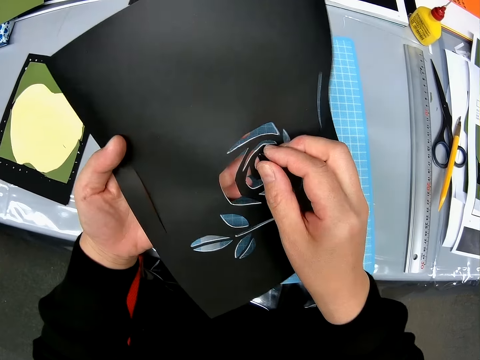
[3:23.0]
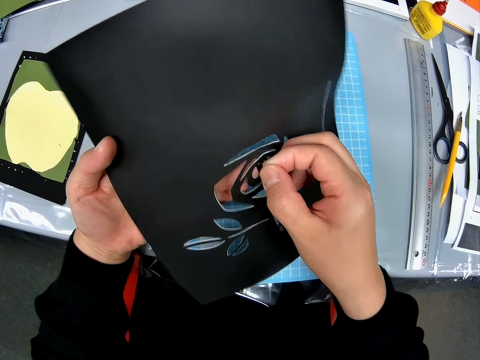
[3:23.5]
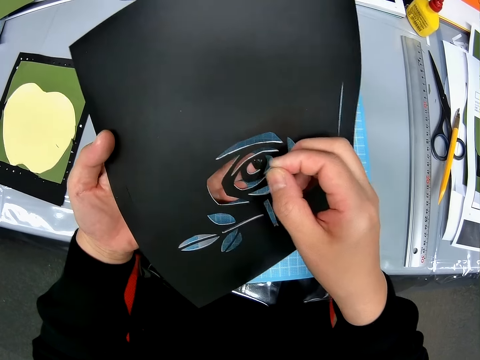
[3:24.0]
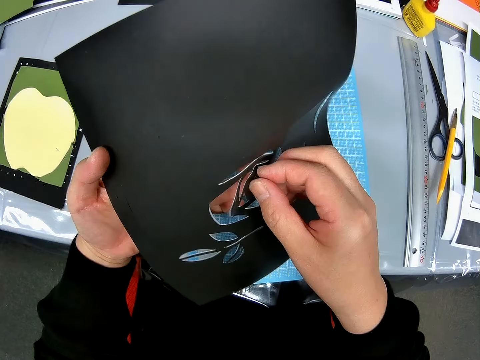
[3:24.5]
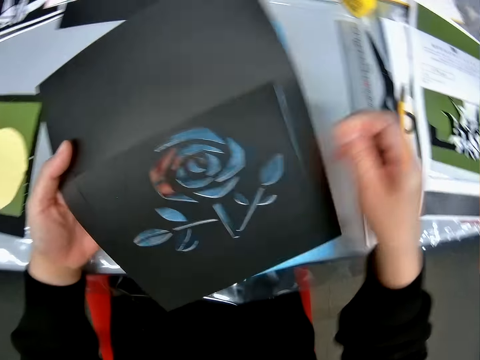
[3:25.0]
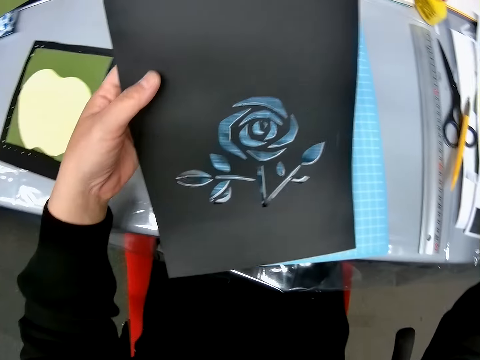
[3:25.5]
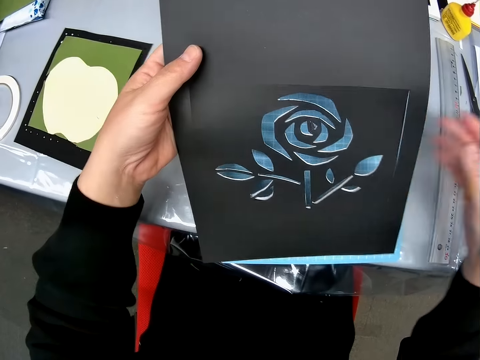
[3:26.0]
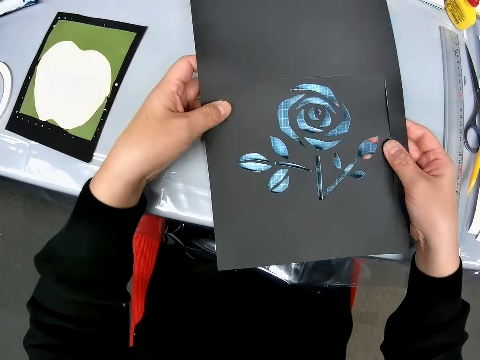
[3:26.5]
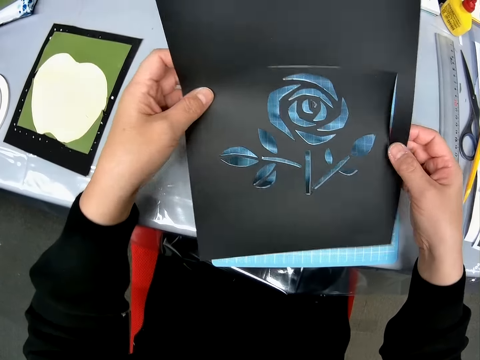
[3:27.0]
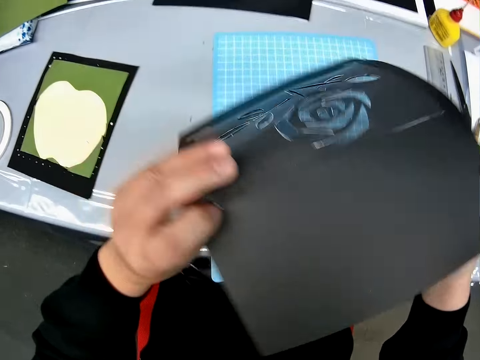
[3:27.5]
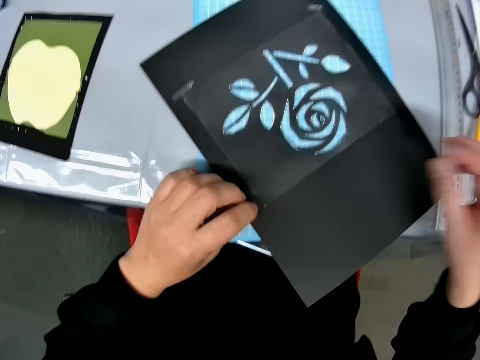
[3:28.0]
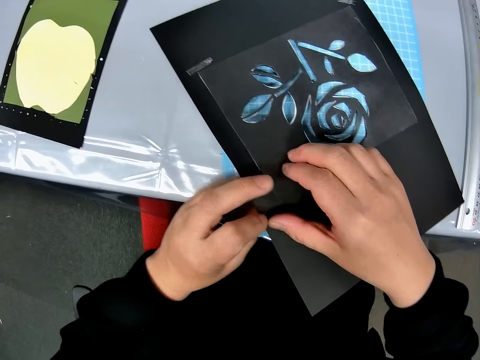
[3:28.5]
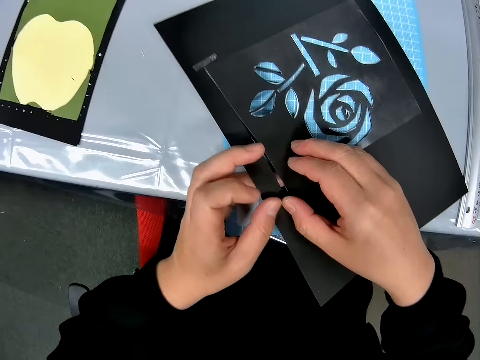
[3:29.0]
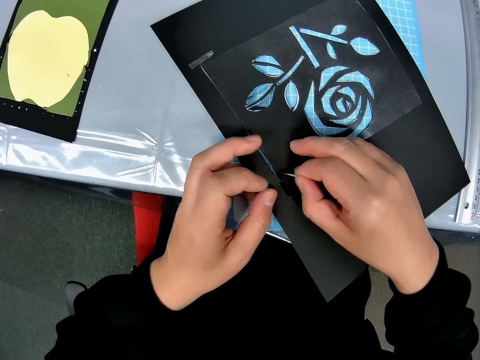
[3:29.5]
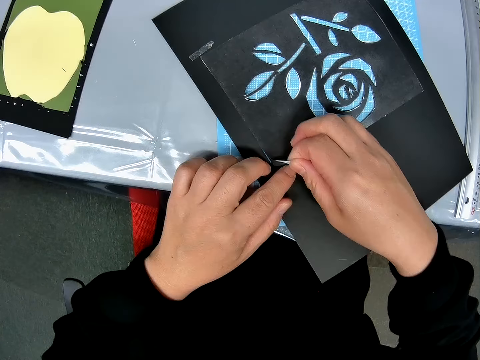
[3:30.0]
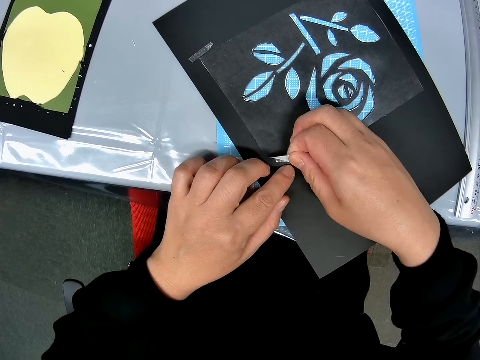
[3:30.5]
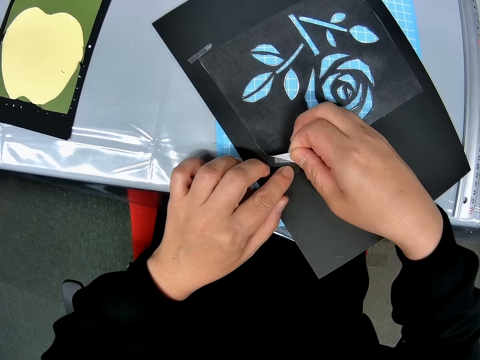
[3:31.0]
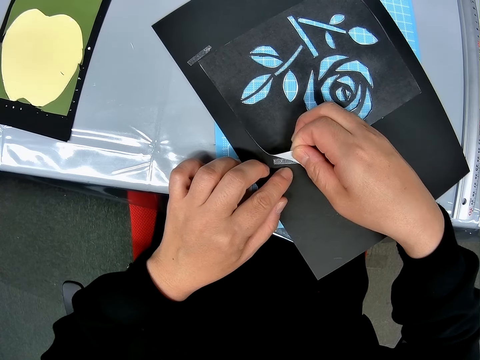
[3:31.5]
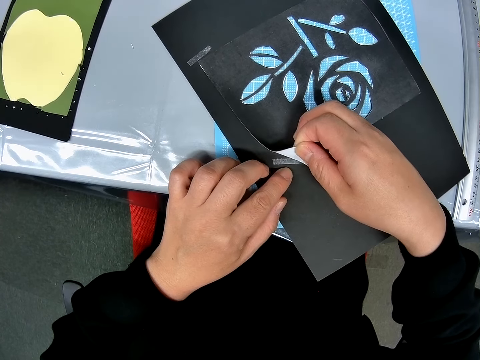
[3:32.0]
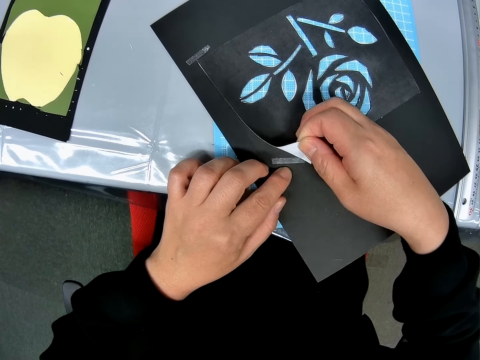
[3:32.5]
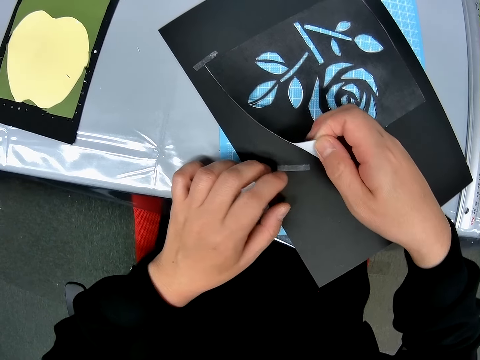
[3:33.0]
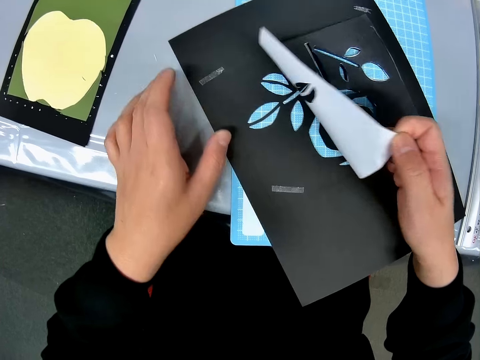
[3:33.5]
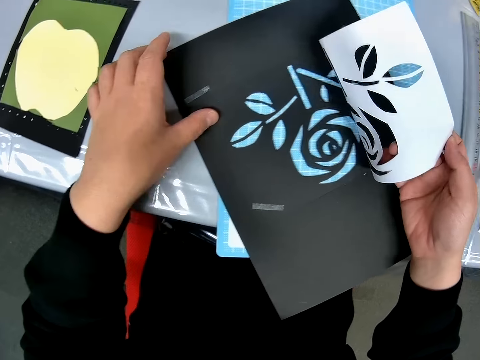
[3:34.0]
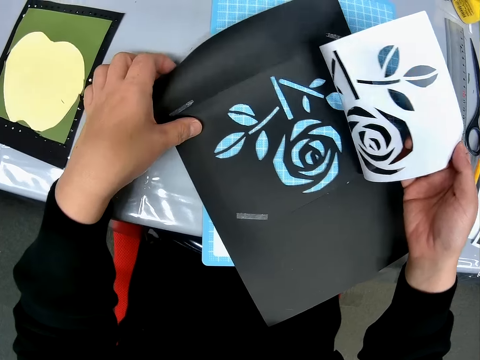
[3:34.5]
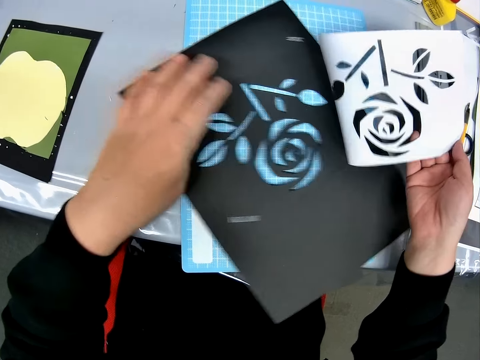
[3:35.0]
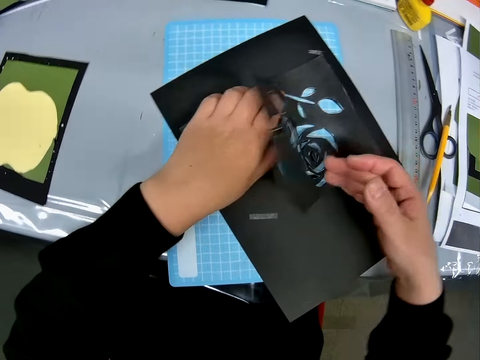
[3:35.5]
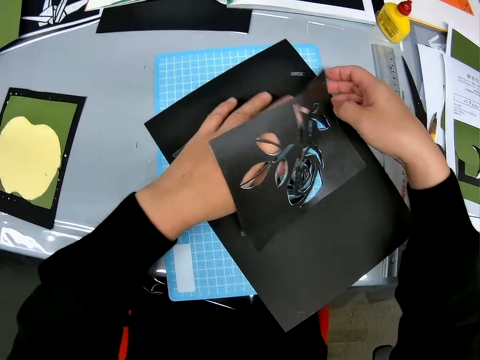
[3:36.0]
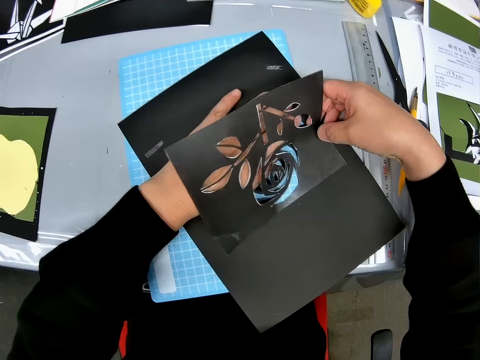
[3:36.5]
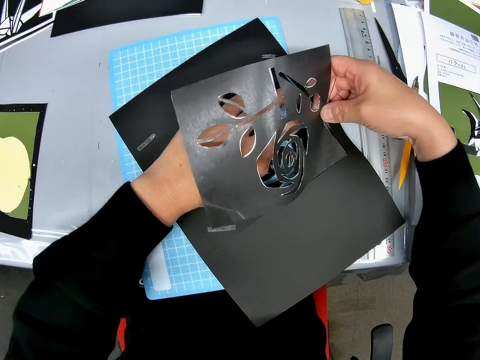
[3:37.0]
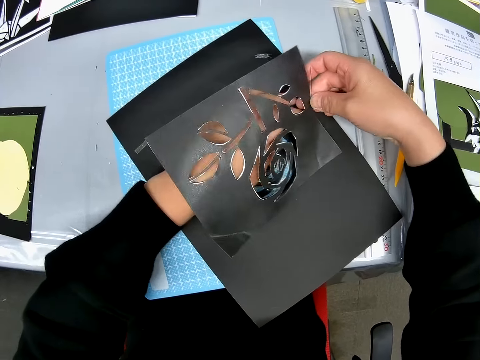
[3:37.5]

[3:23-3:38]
The camera wearer stares at the paper. They detach the small pieces from the craft sheets. They drop the pieces on the pile of papers on the table. They turn over the craft sheets on the cutting sheet. They separate the double craft sheets. They pull off the piece of paper.

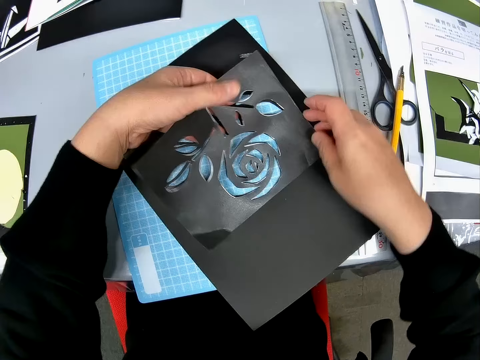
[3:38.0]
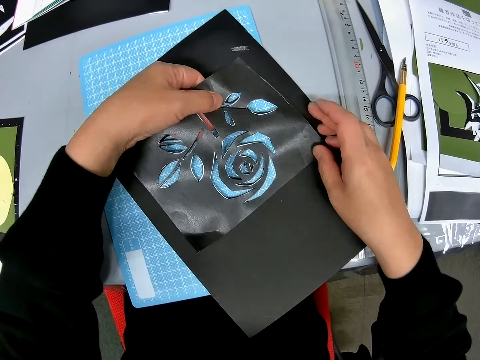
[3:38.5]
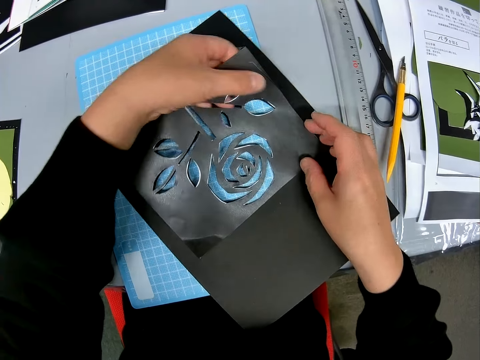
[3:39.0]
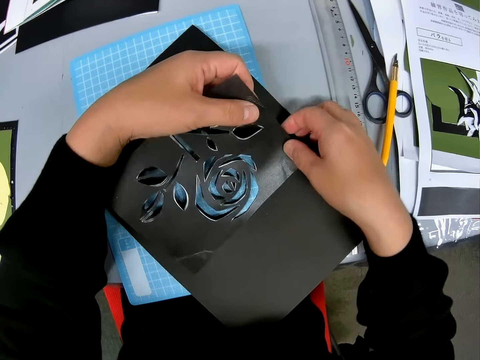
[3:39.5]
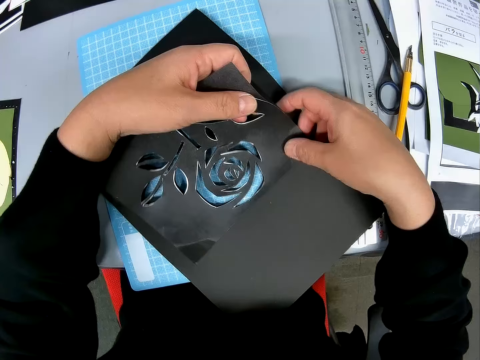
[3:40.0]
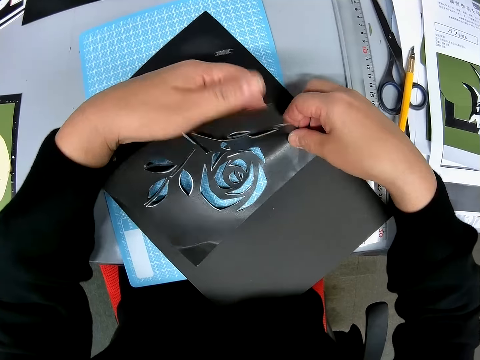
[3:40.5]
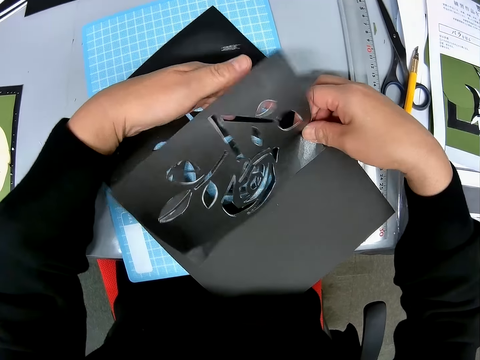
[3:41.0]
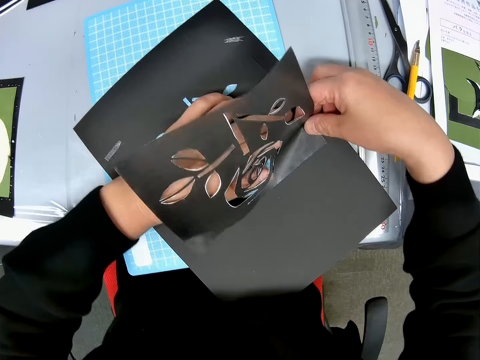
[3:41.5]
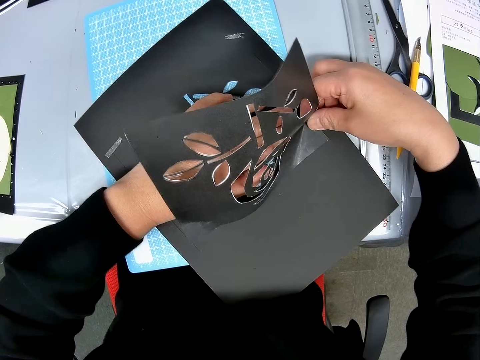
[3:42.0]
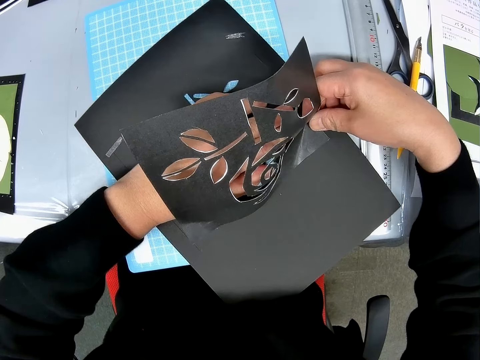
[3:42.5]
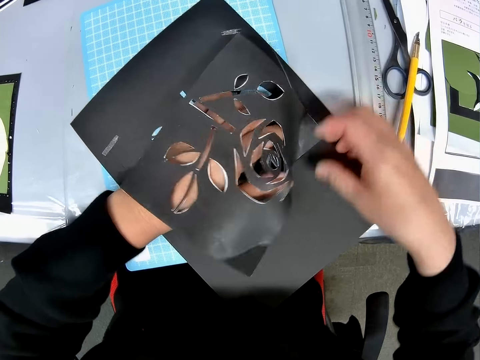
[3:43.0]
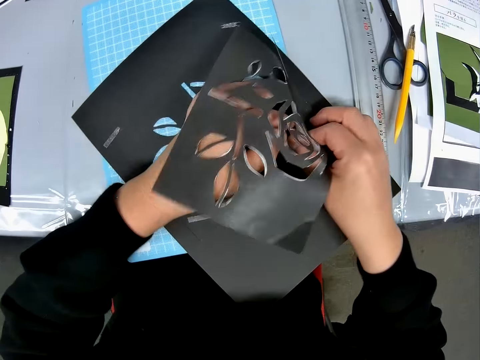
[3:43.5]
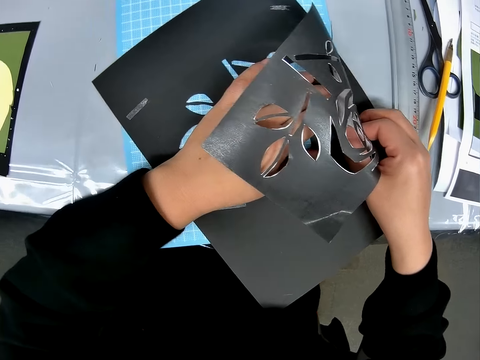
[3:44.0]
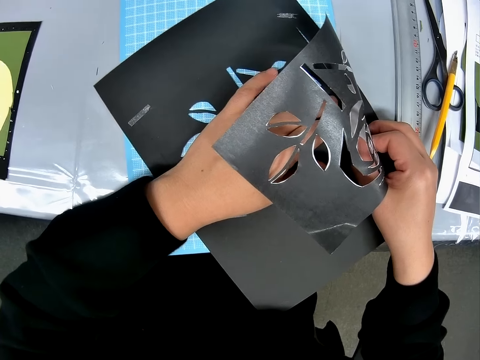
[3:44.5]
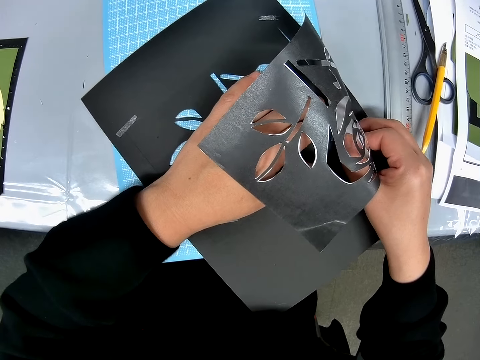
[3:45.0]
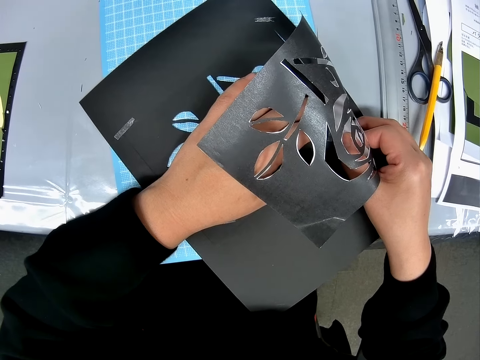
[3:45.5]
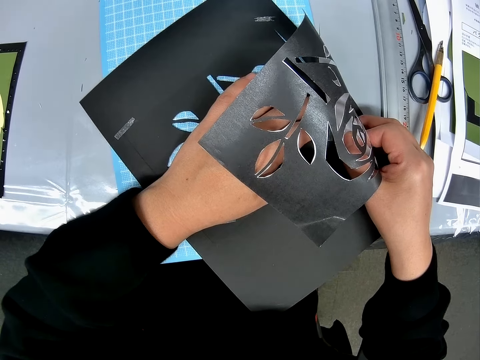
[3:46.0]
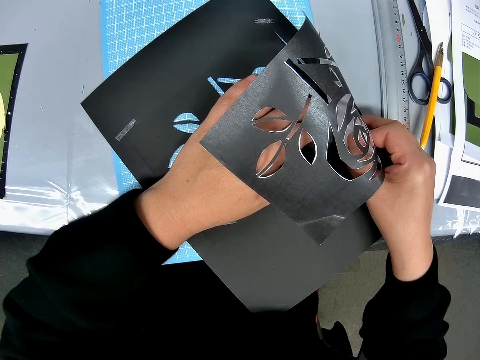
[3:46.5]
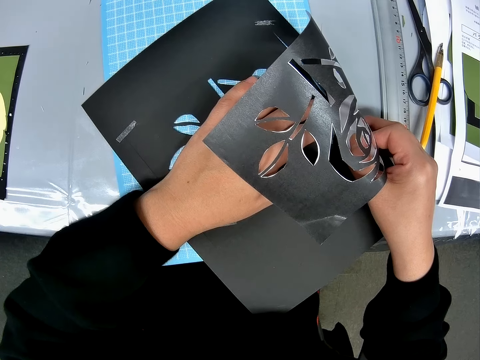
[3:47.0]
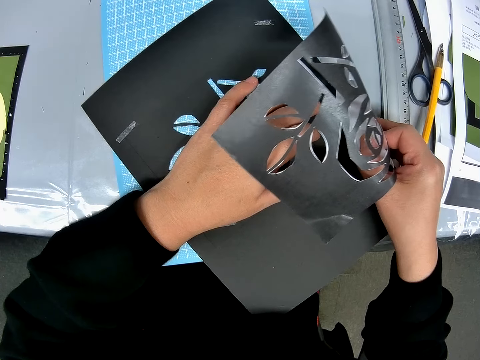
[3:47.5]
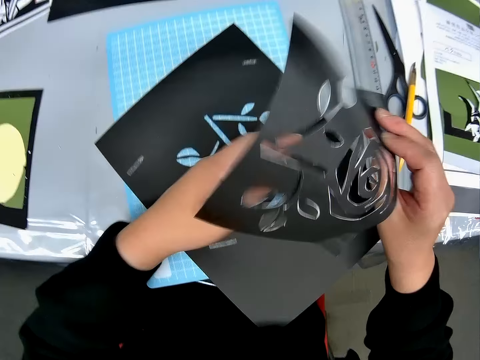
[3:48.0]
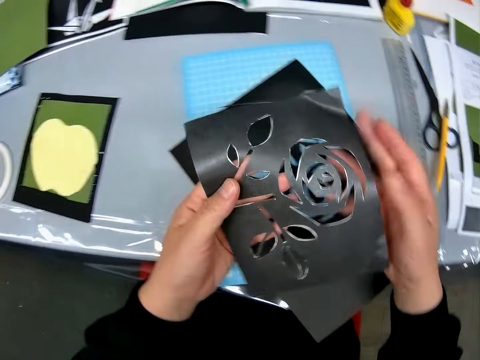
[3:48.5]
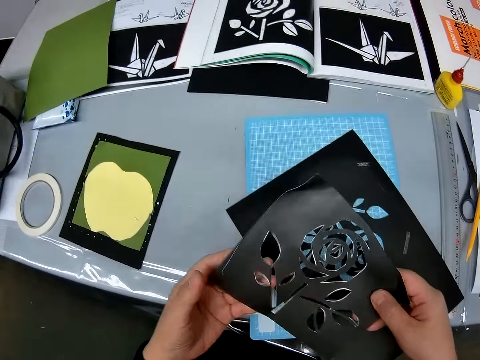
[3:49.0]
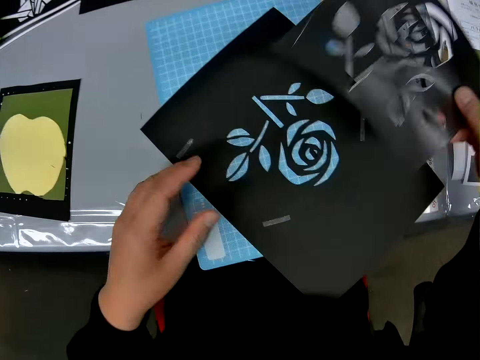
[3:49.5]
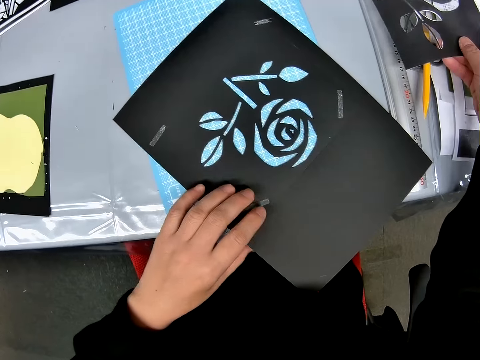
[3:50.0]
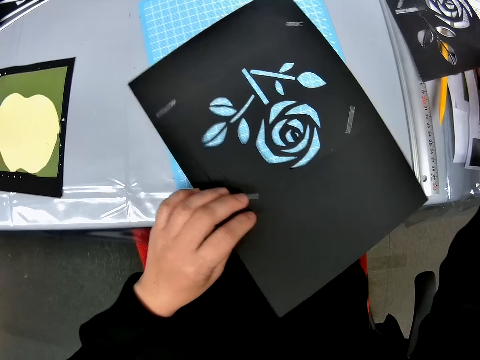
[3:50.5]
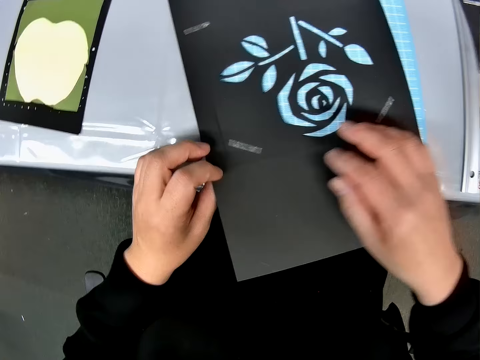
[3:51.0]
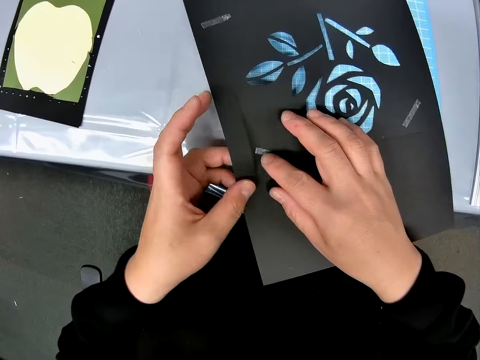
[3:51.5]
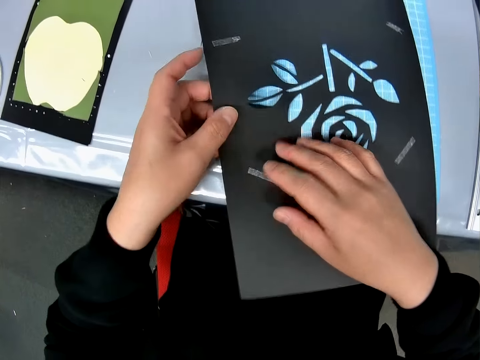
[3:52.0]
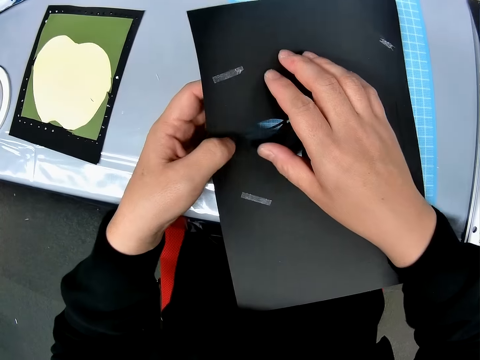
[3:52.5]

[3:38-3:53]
The camera wearer places the small craft sheets on the table. They turn the paper around. They cut out the craft on the craft sheet on the cutting sheet.
